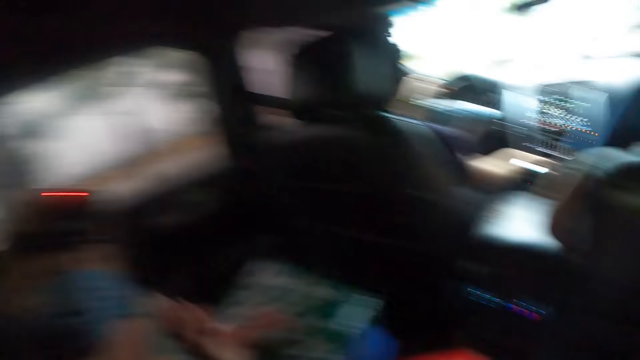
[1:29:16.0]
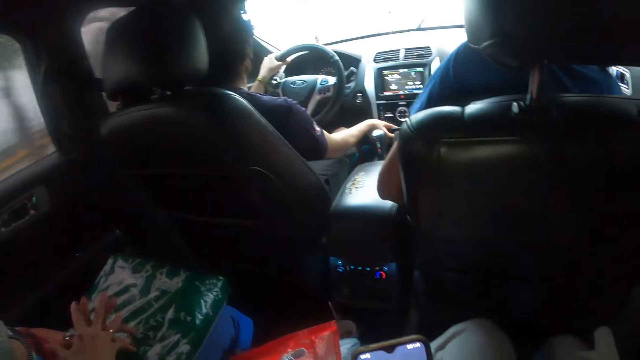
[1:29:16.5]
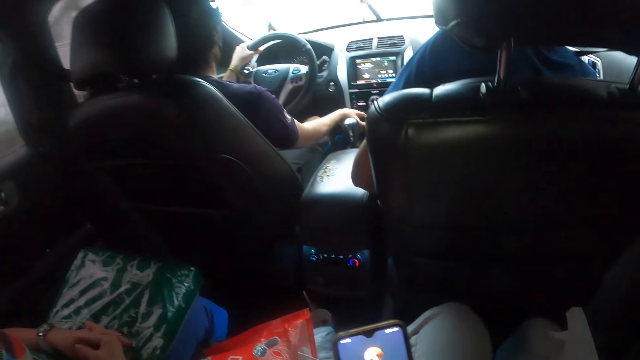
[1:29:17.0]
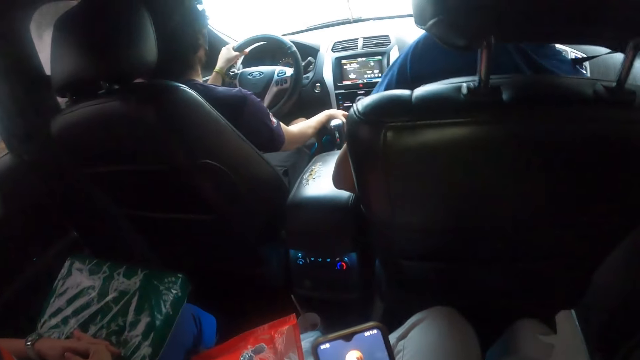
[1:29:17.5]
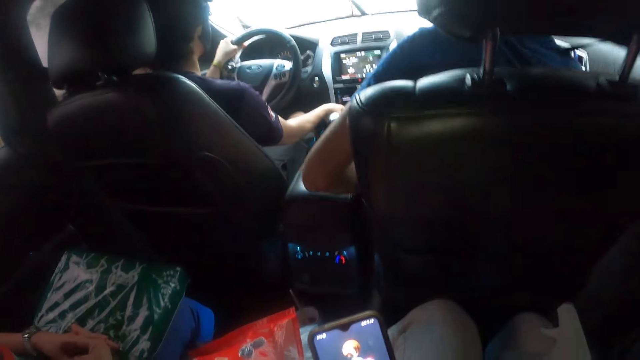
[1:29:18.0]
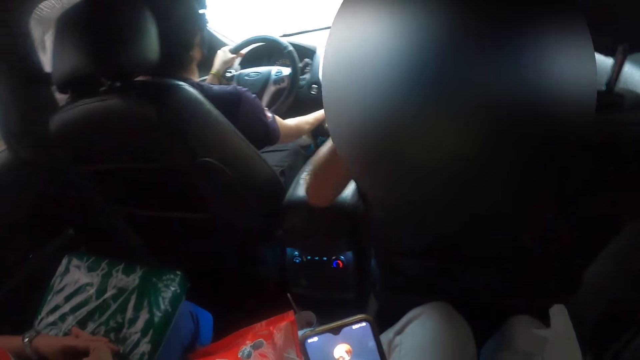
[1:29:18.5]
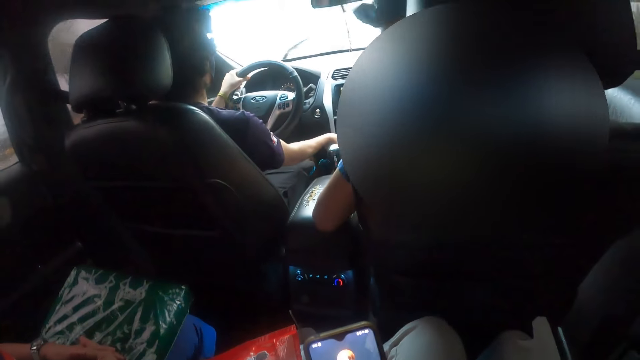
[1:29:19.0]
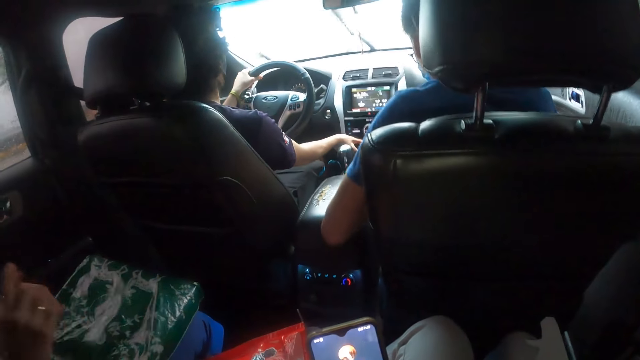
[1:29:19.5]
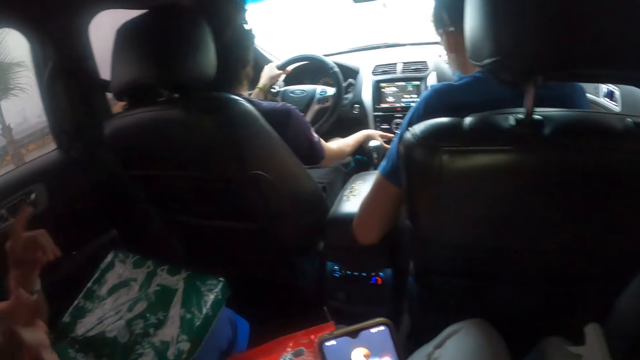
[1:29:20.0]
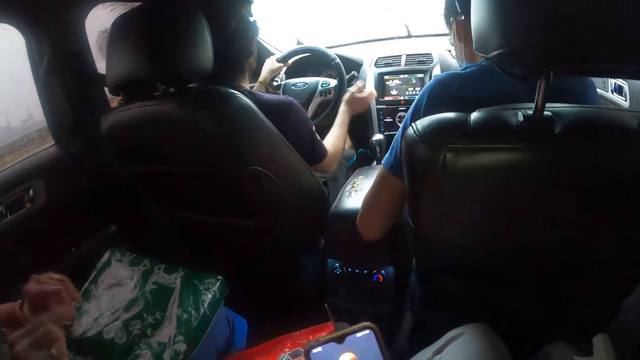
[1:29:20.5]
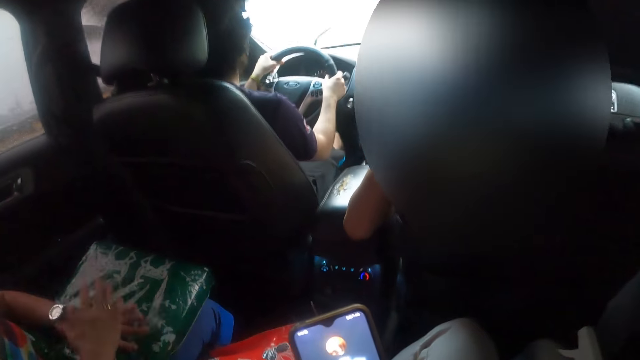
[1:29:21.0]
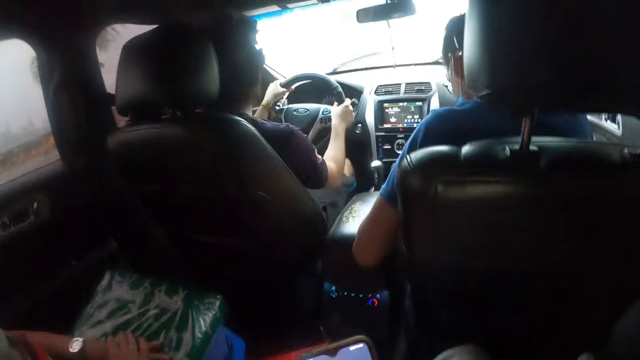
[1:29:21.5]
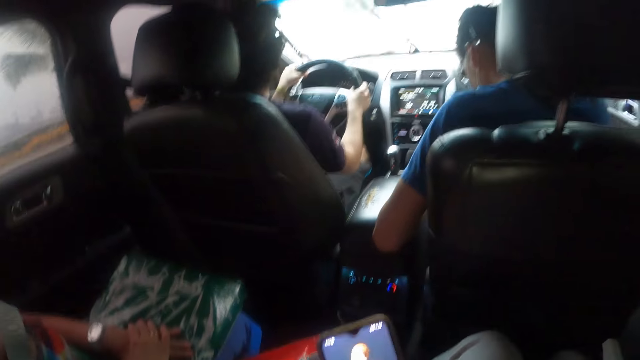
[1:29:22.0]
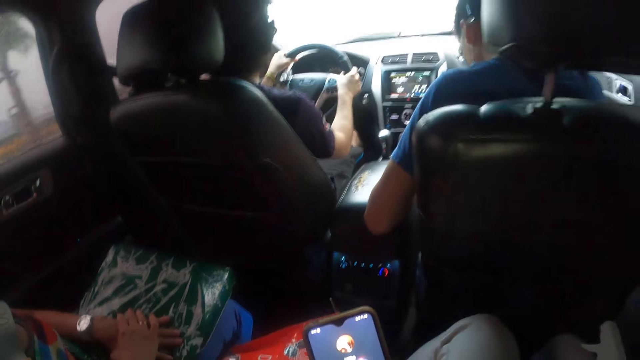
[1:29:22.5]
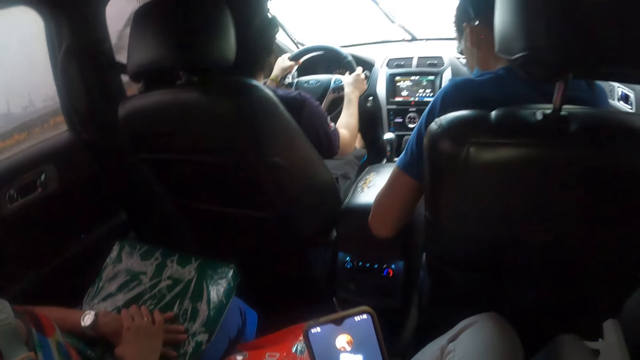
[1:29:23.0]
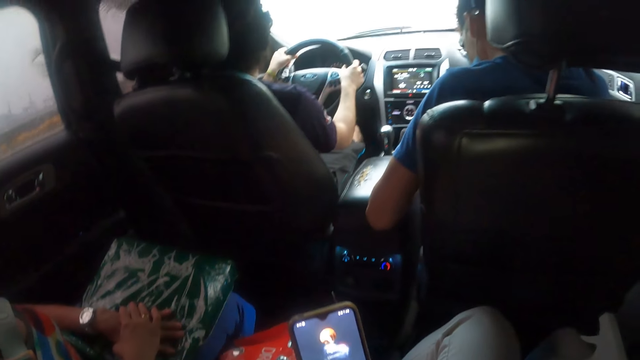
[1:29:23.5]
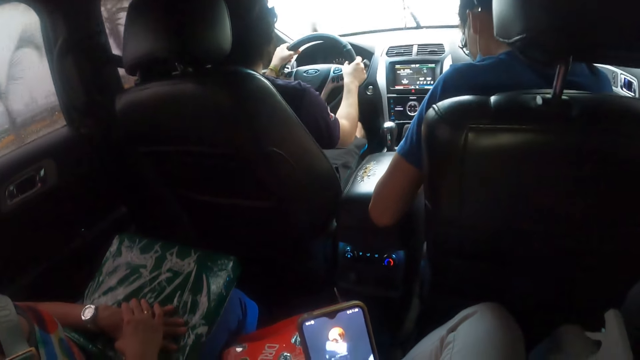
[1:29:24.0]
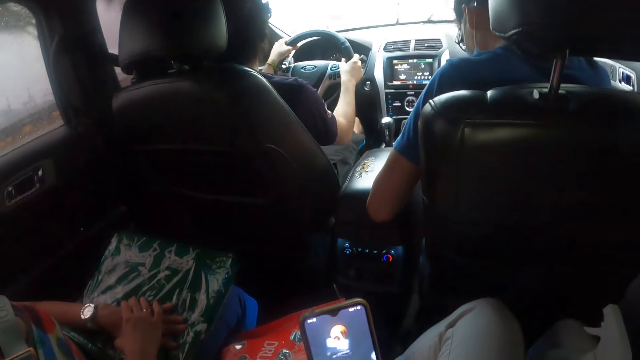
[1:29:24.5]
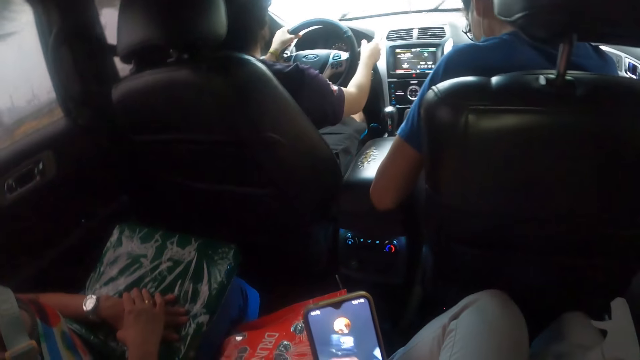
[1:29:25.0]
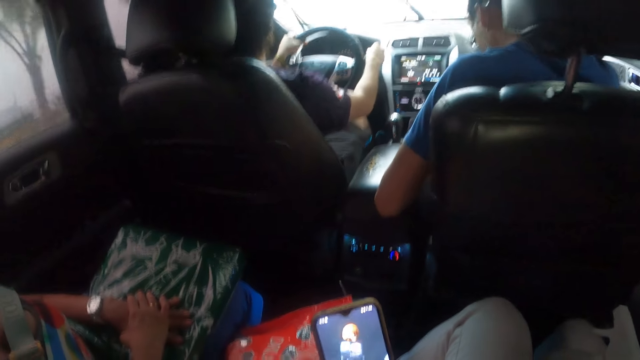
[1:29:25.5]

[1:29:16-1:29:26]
The camera wearer uses the phone.

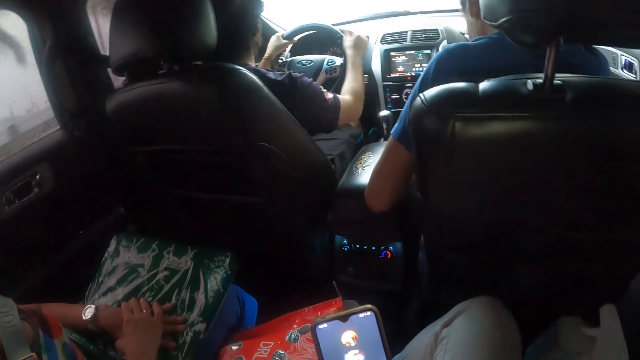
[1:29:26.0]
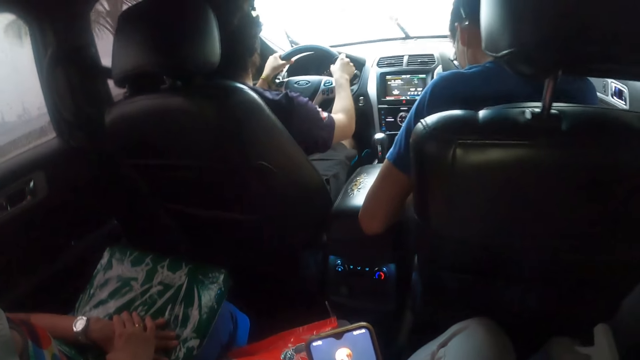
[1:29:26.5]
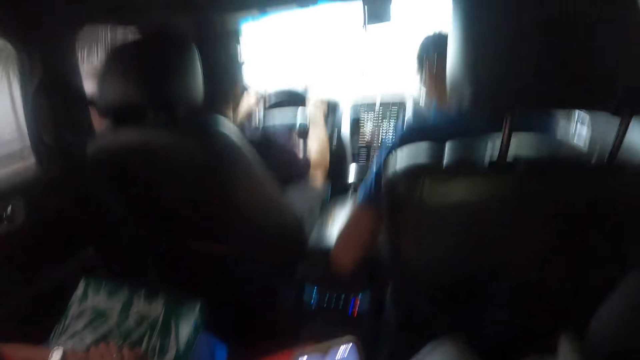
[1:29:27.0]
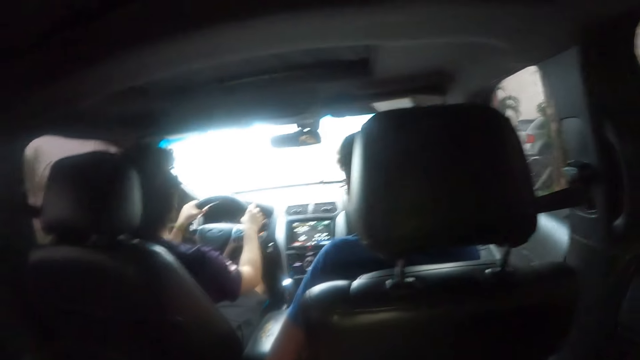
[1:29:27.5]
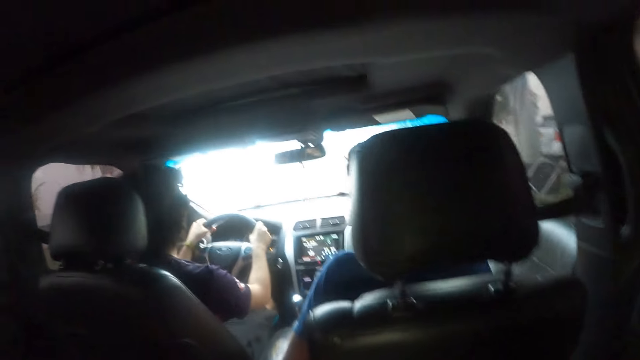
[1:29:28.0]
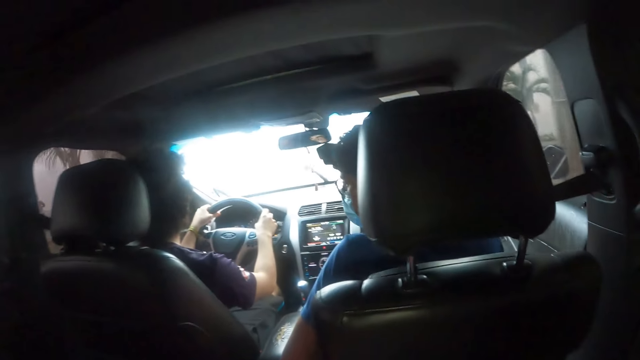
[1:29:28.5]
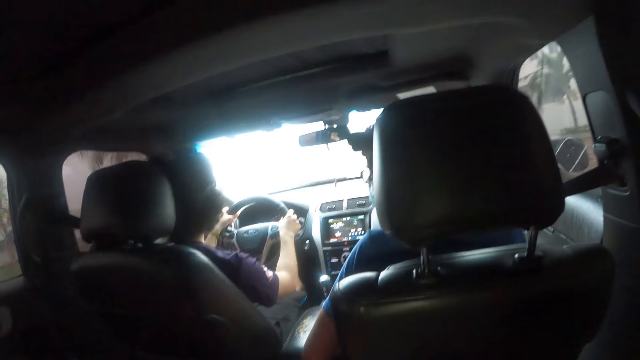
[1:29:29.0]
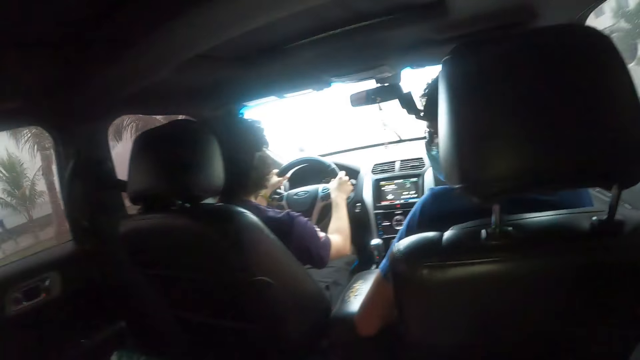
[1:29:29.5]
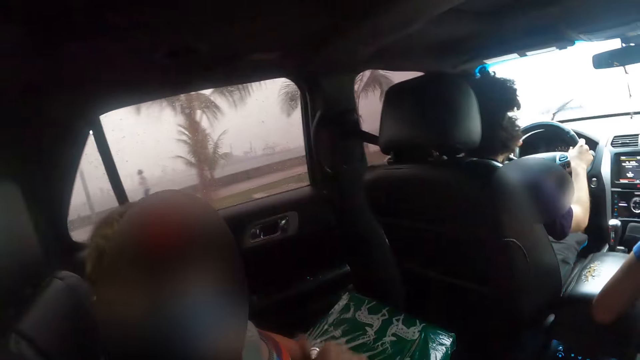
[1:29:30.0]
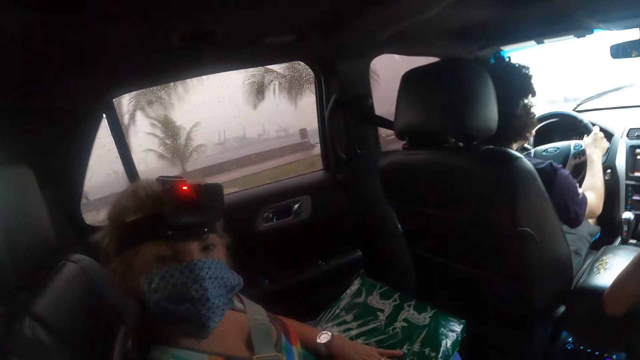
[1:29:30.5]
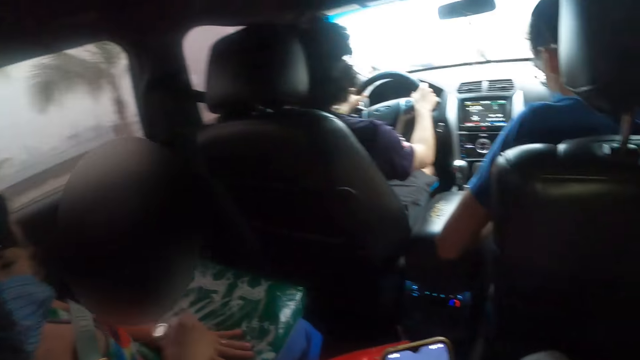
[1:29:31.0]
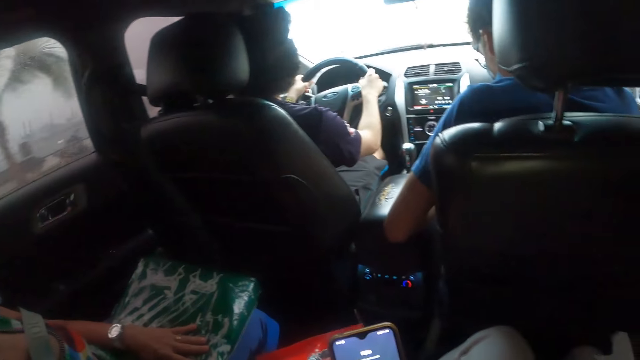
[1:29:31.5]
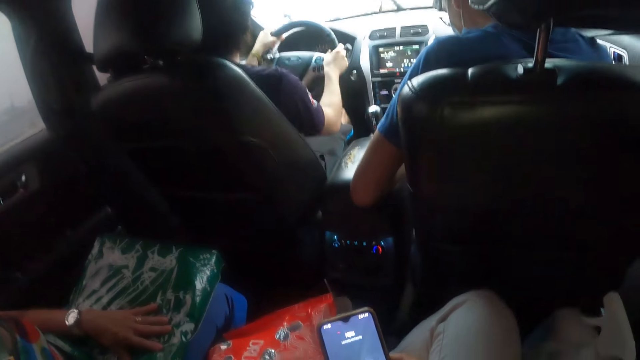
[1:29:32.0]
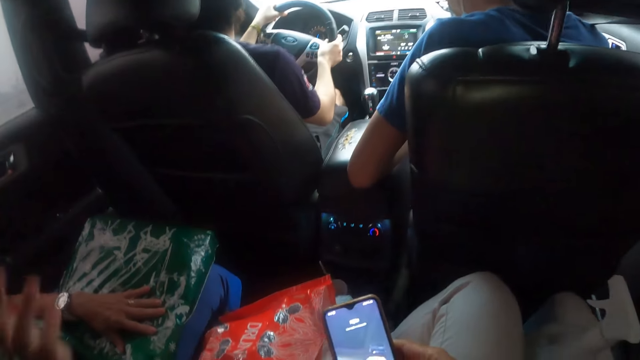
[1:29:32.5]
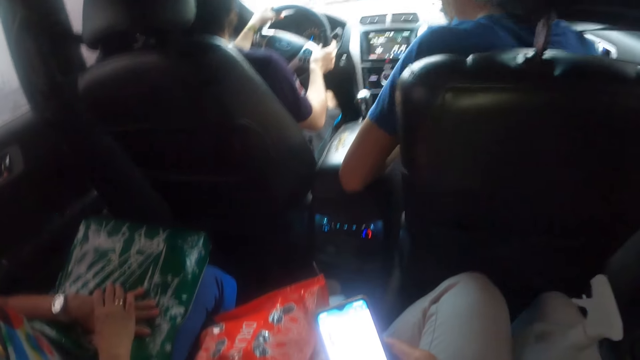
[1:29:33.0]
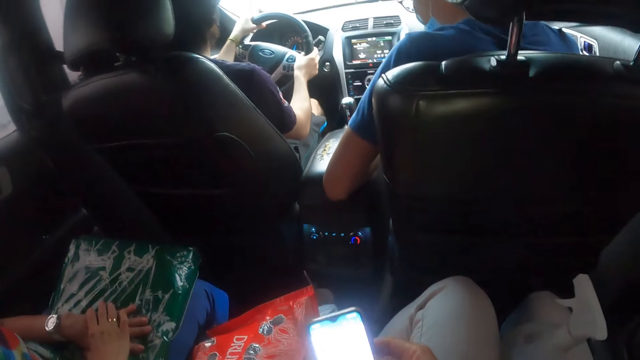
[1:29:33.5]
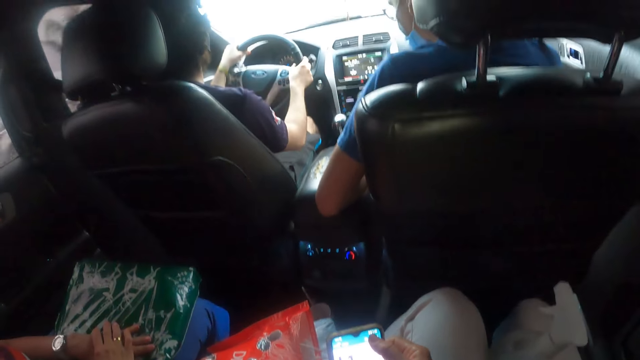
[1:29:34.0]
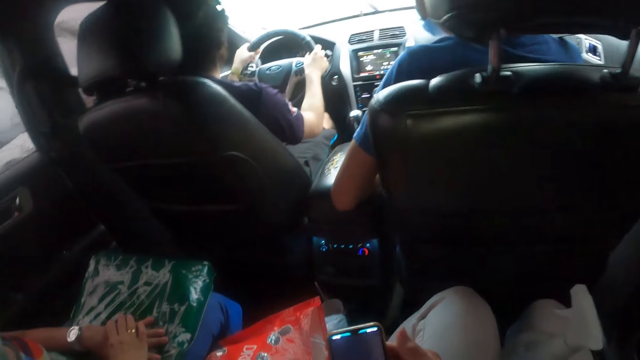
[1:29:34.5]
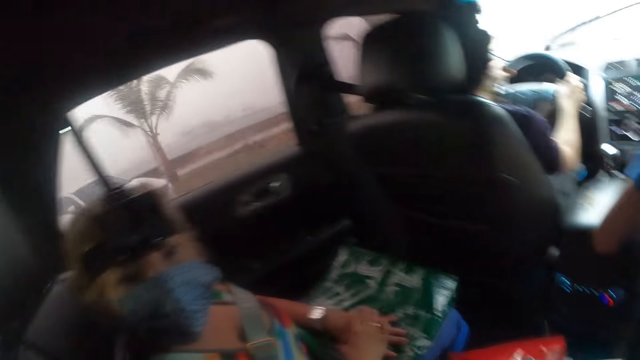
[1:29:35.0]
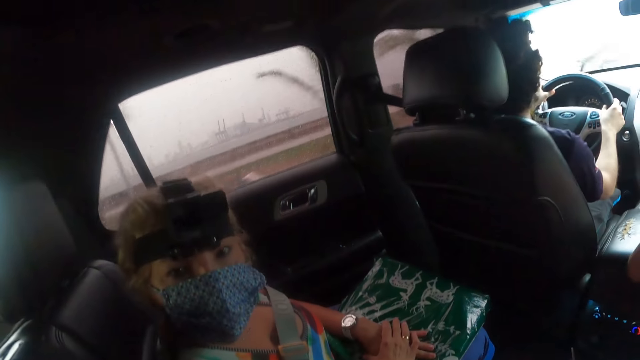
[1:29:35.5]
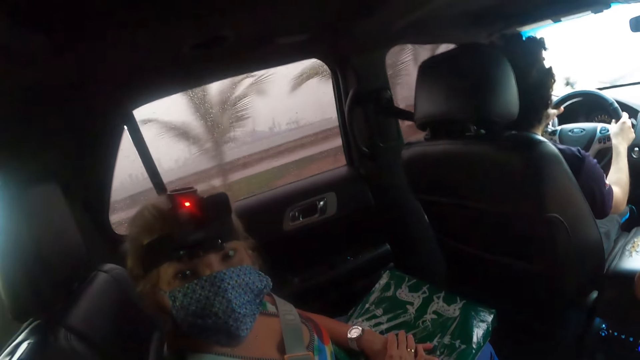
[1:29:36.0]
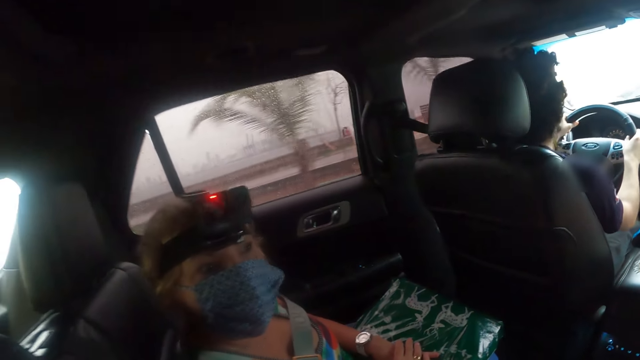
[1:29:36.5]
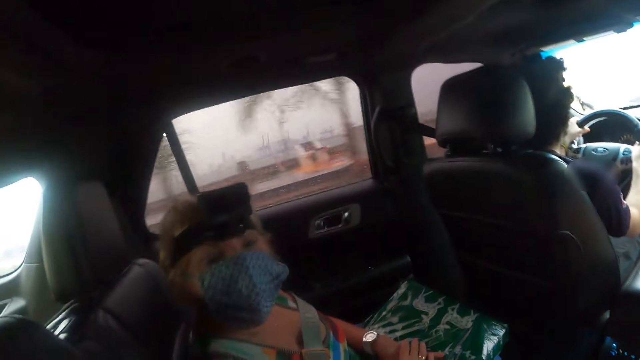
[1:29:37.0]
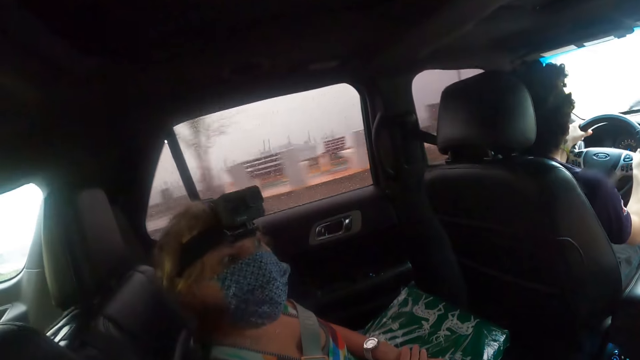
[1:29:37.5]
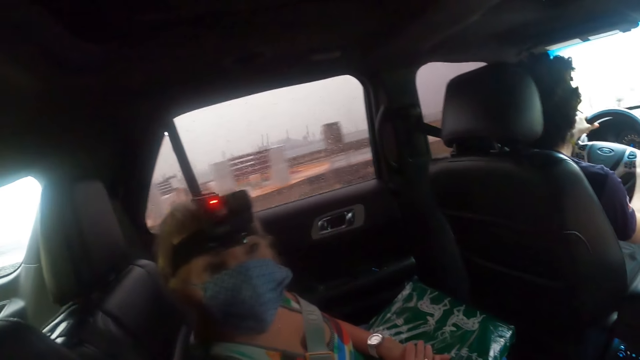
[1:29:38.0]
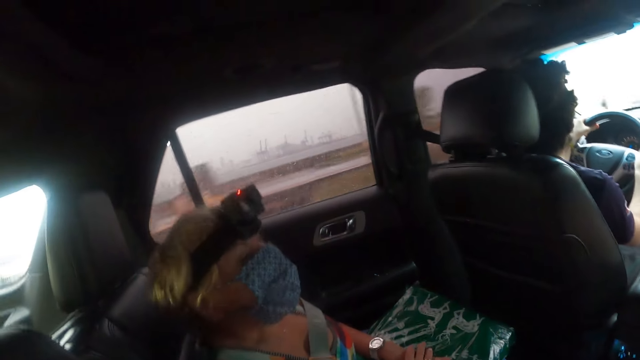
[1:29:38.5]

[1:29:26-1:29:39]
A person interacts with another person. A third person interacts with the camera wearer. The camera wearer uses the phone. The third person interacts with the camera wearer.
